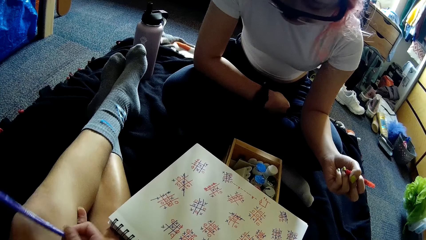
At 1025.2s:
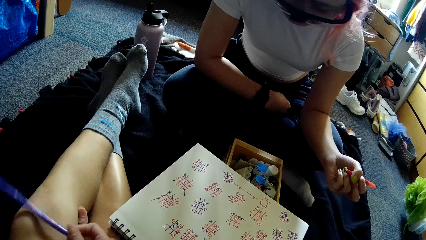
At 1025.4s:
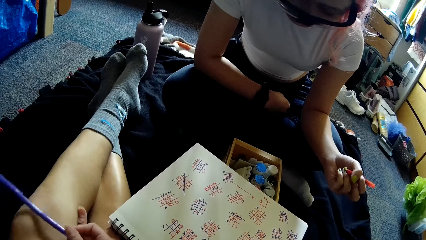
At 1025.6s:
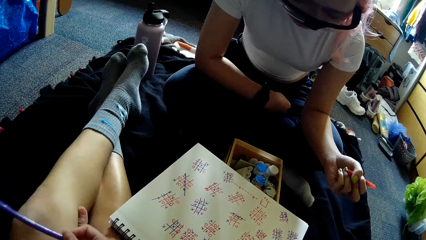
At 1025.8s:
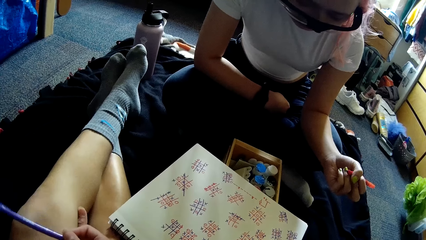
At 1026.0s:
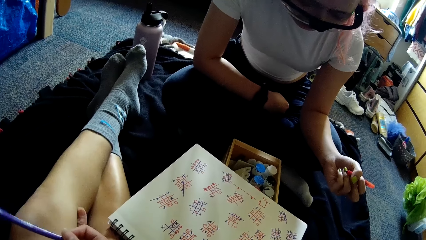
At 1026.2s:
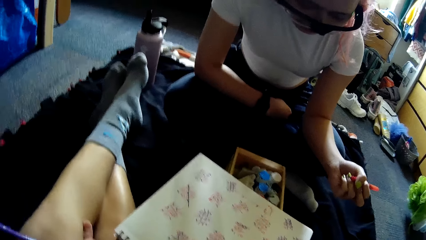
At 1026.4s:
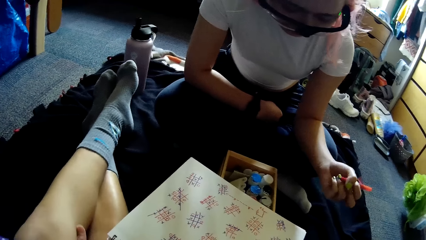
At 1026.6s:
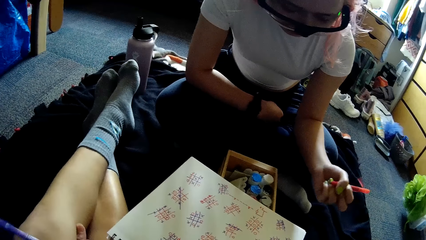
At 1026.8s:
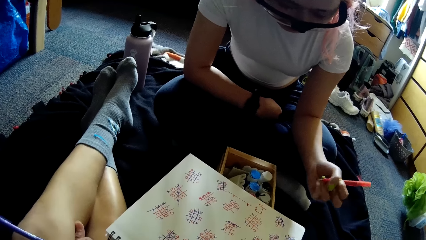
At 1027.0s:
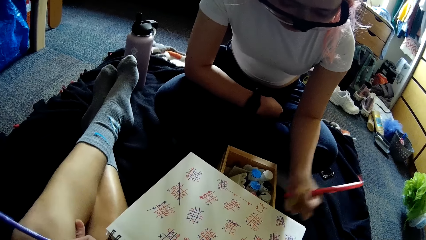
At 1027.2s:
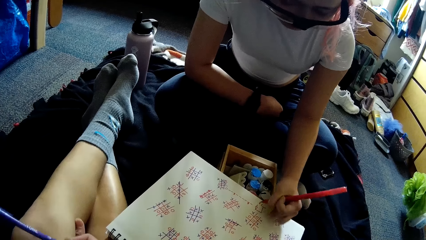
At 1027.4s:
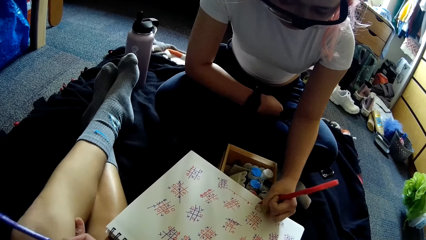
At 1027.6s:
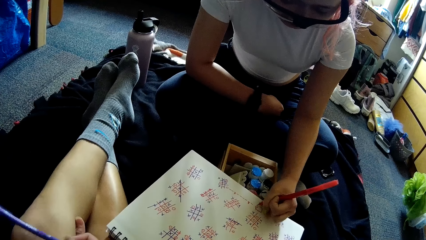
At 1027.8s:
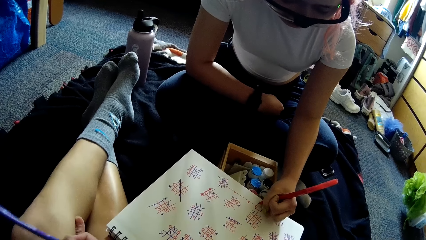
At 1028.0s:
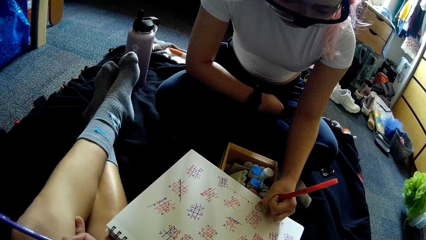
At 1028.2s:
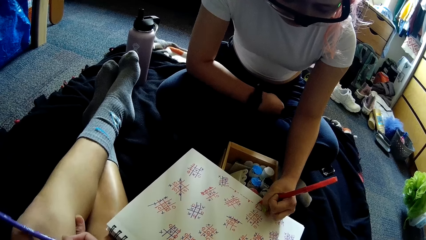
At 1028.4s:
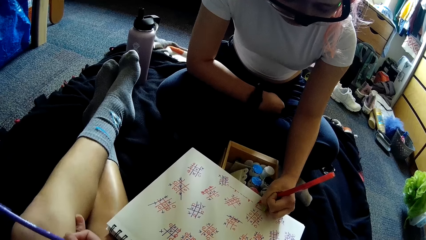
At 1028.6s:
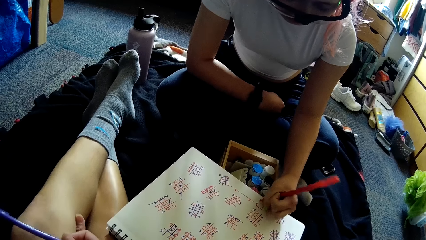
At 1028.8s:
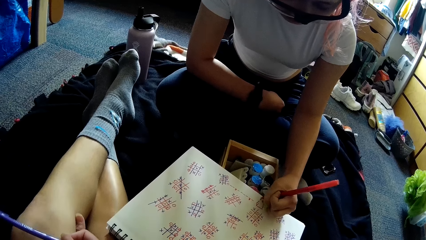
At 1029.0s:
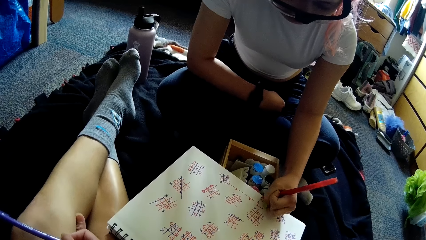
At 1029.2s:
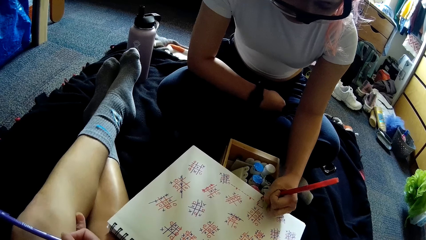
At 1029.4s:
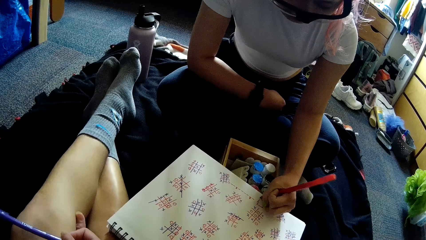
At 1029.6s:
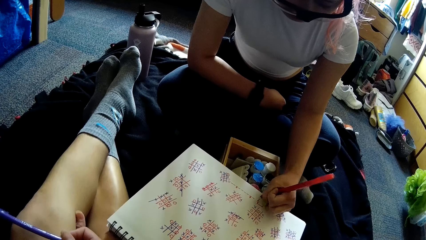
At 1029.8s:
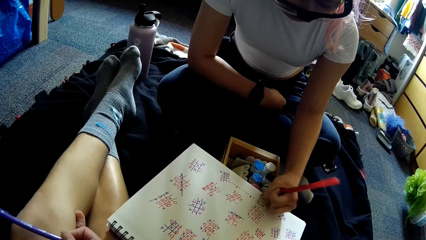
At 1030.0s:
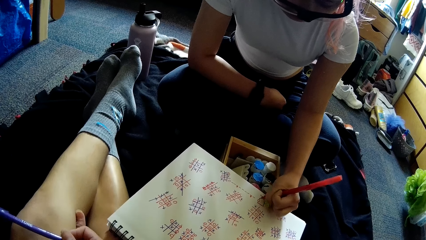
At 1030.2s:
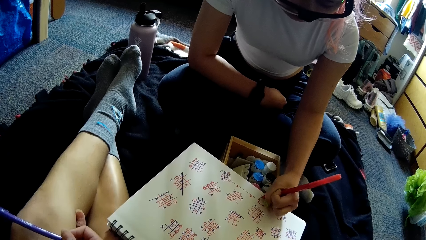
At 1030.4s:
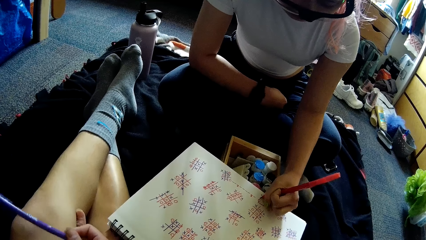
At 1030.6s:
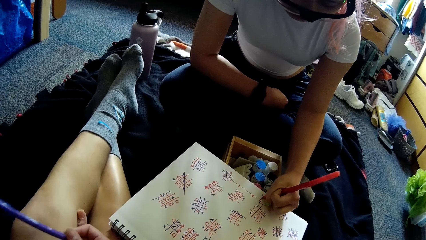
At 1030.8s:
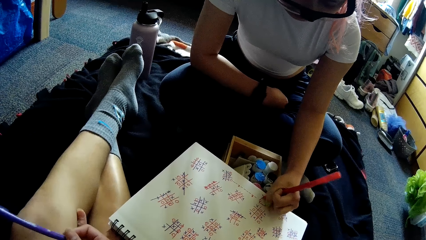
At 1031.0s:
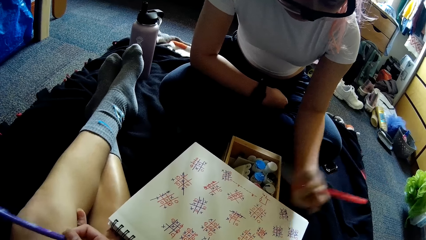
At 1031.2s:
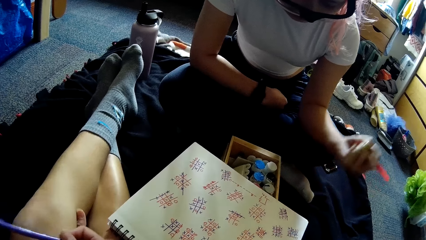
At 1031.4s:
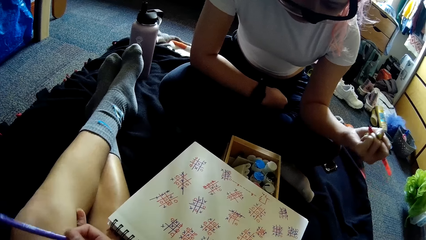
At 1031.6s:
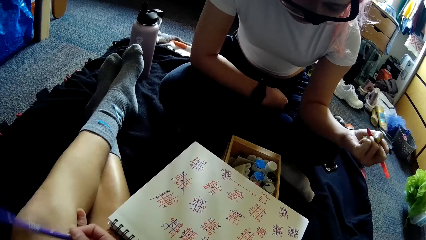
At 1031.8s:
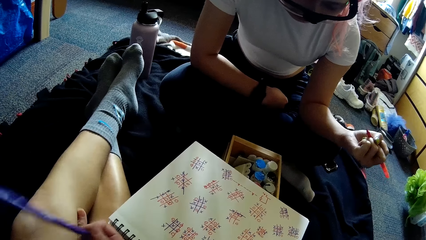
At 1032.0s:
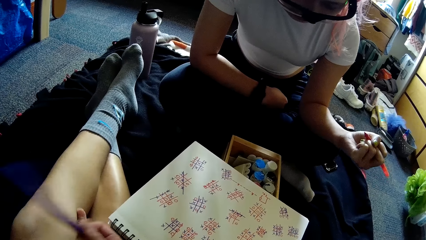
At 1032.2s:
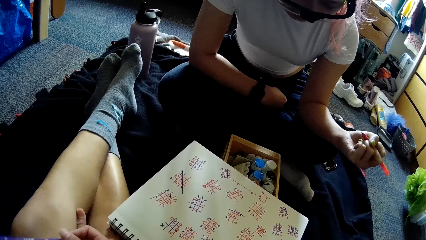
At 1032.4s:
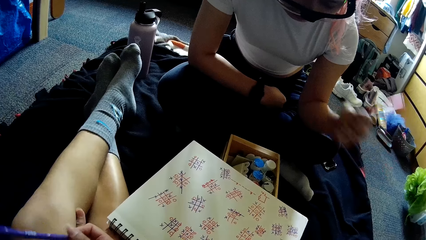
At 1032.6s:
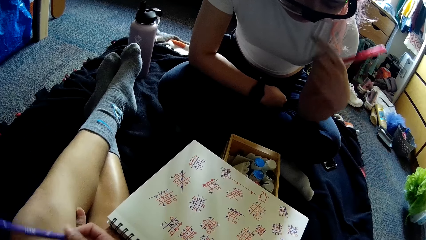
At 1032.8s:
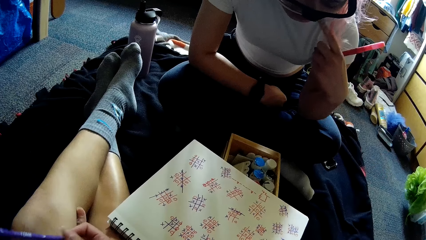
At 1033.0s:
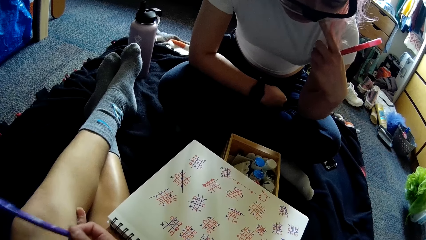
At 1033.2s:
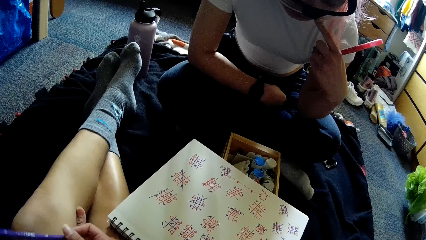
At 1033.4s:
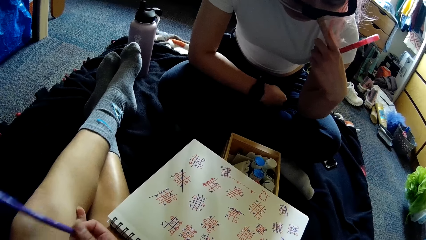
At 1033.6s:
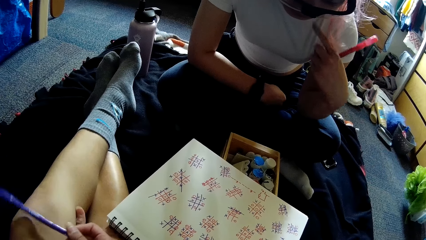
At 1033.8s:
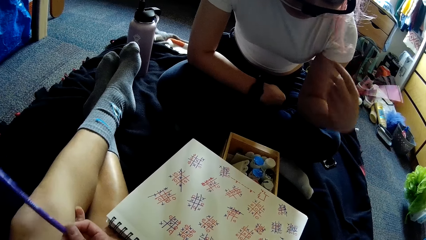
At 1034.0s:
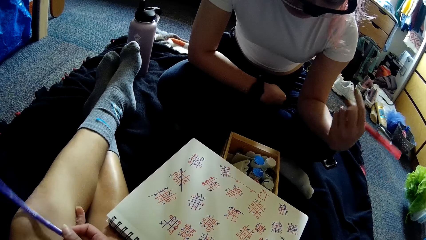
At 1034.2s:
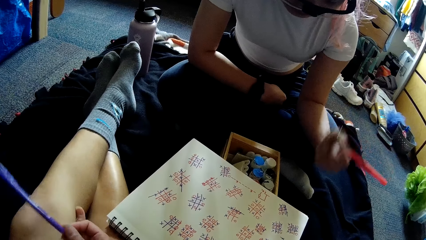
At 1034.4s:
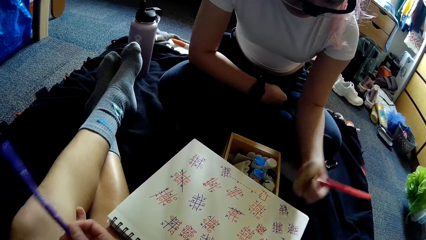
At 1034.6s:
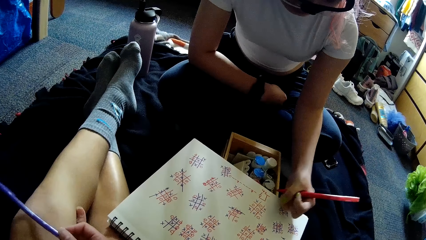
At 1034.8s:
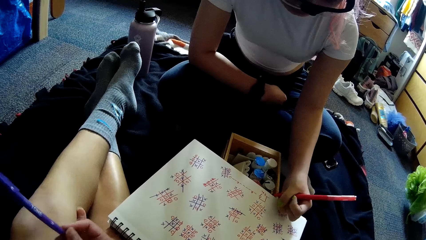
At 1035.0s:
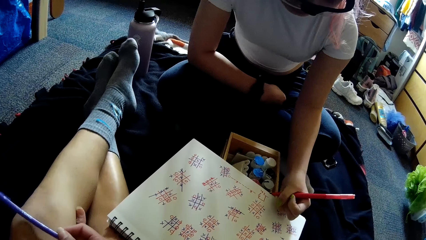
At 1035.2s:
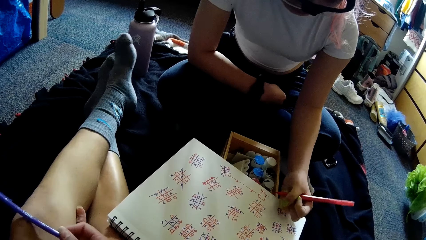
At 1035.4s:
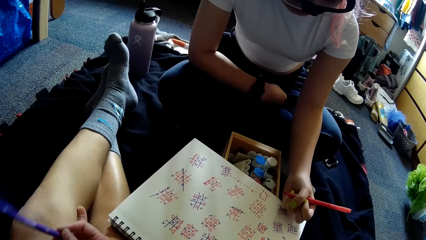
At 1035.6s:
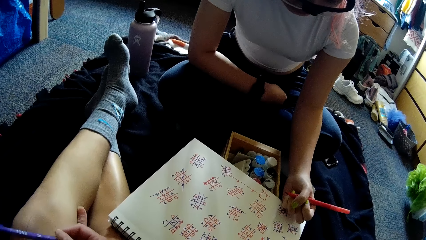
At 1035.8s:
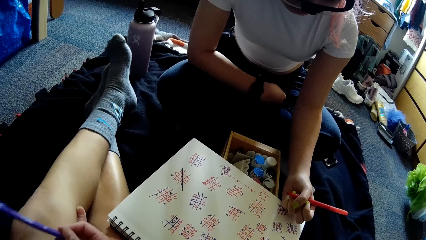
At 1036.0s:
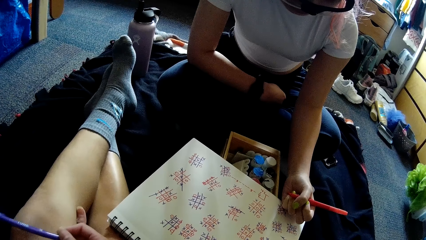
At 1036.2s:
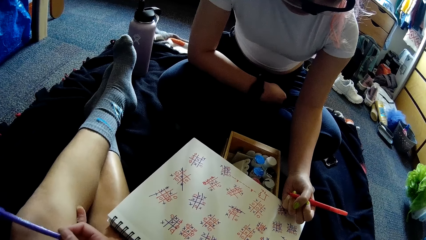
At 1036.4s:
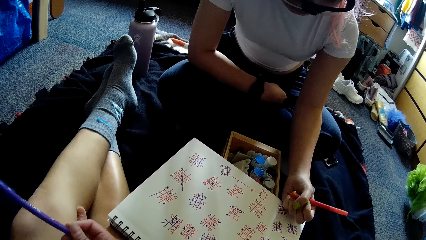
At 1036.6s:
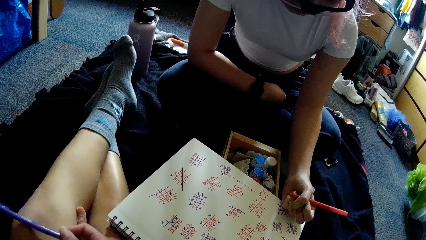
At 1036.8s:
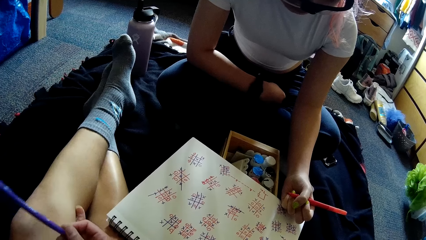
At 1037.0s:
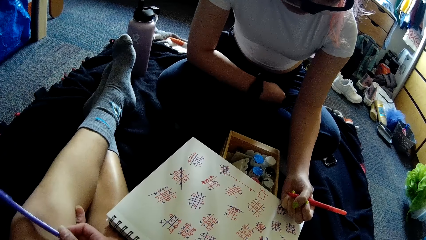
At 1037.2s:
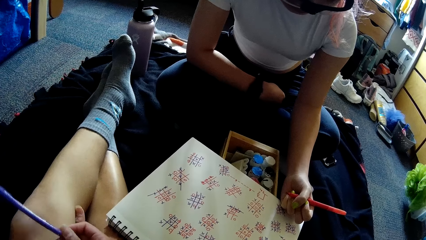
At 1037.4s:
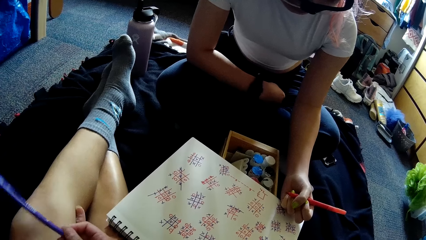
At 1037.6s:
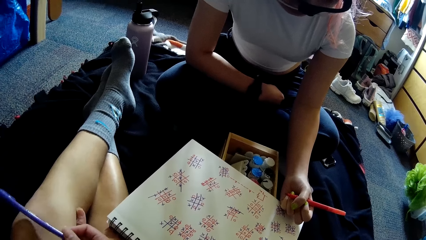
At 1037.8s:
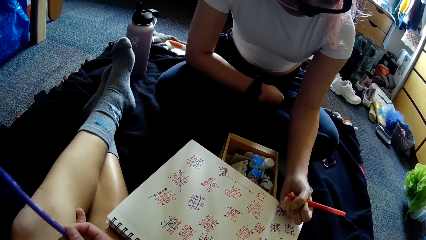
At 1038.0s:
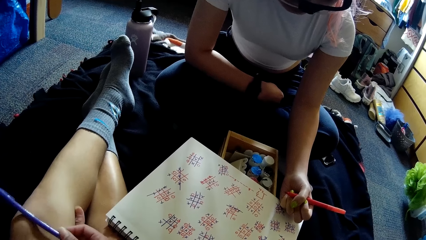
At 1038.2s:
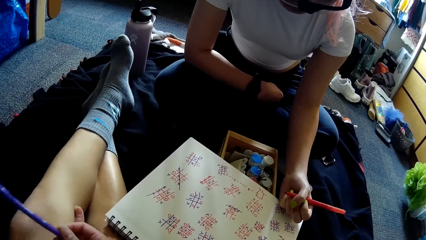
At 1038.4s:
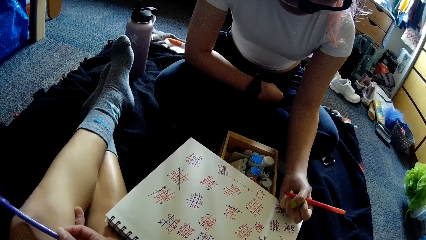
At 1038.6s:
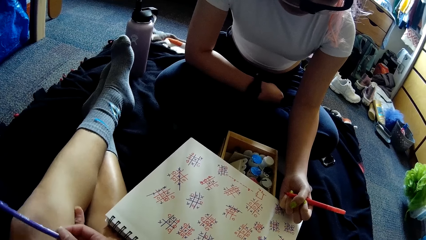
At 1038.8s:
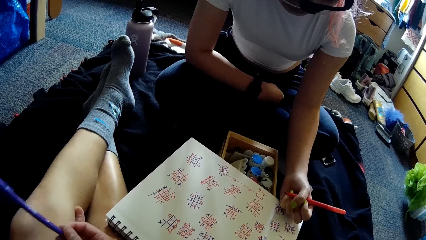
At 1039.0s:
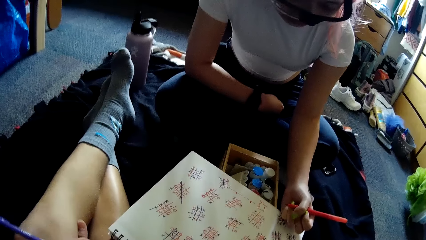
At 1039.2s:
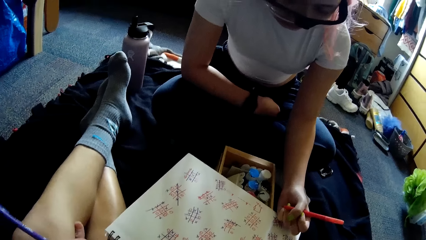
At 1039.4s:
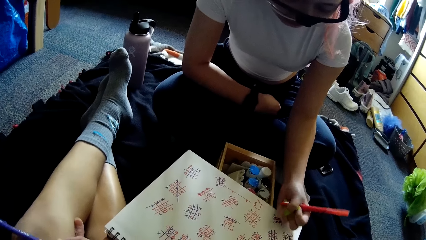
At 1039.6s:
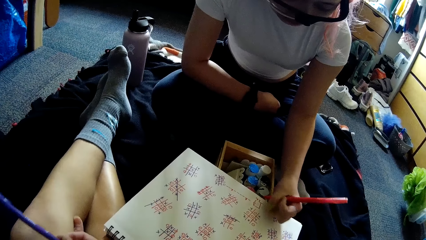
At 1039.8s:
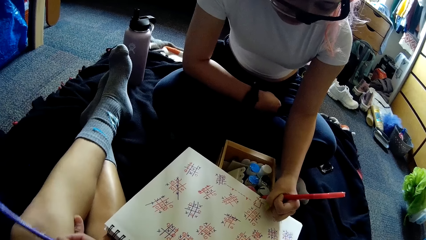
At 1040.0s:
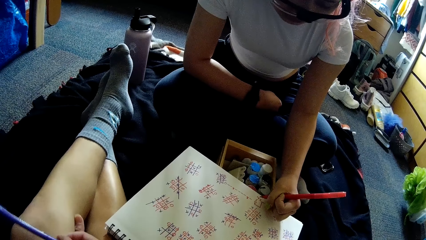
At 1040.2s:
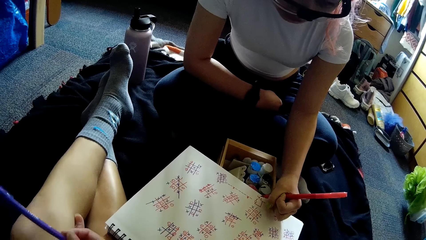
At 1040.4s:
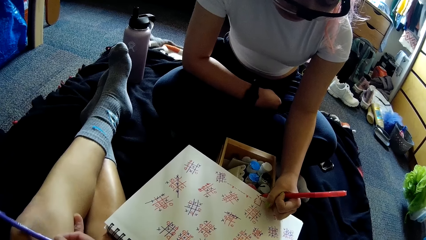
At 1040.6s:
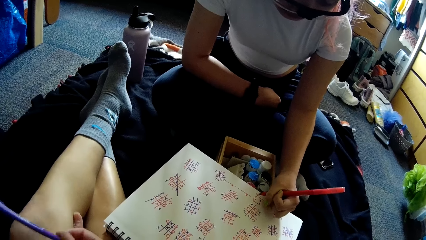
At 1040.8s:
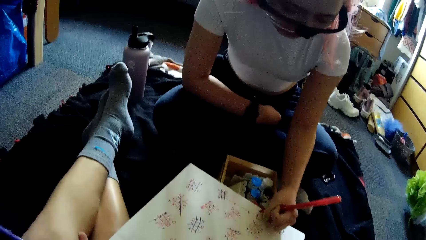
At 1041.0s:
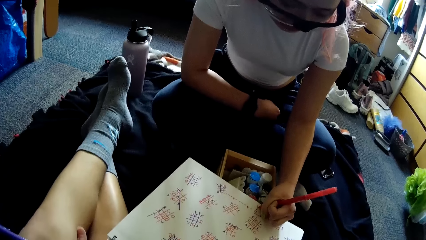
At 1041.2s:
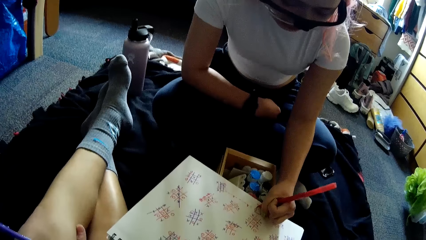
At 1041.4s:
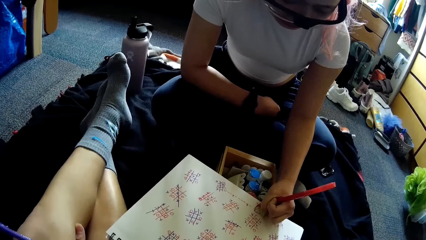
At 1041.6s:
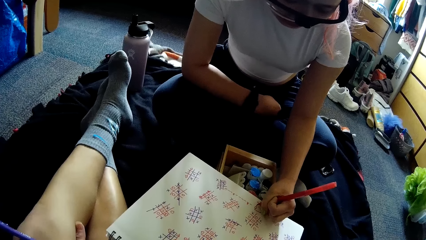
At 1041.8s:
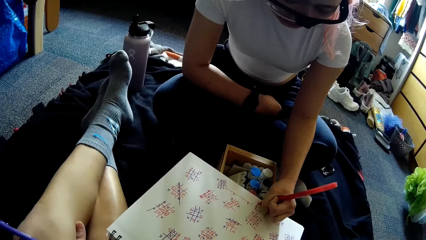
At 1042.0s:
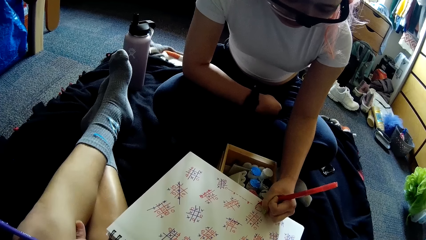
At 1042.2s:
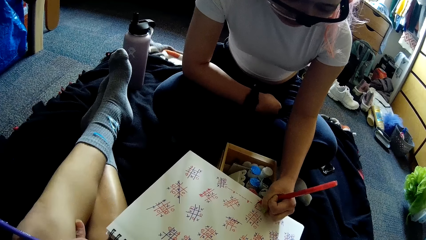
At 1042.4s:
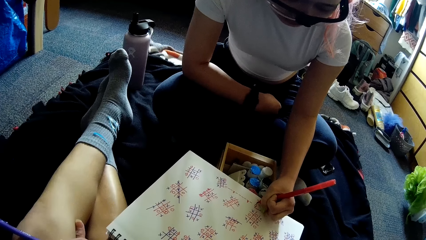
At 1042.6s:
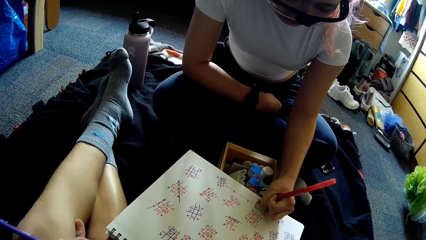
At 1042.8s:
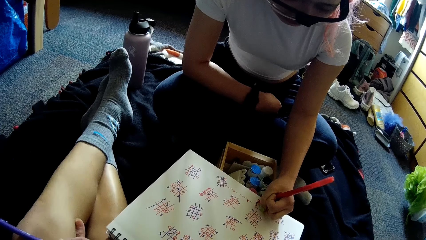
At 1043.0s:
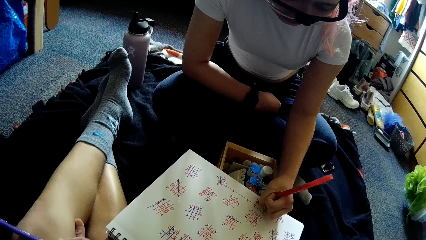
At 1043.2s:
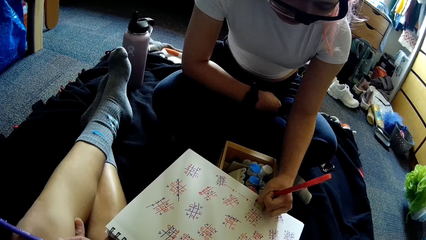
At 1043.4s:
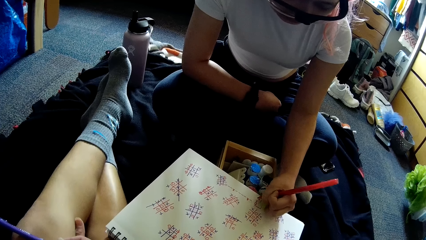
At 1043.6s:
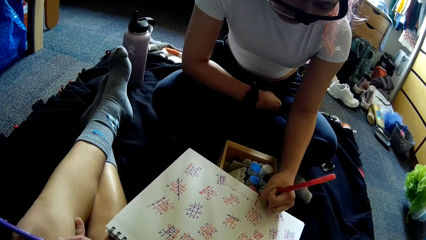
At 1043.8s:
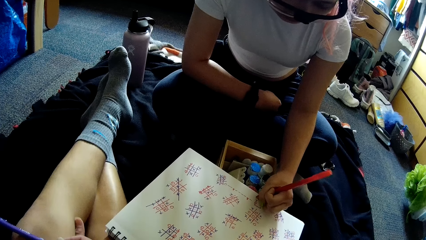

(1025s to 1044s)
The woman writes in the book with the pen in her left hand. The woman stares at the paper. The woman scratches her face with her left finger. The woman writes in the book with the pen in her left hand. The woman stares at the paper. The woman writes in the book with the pen in her left hand again.
